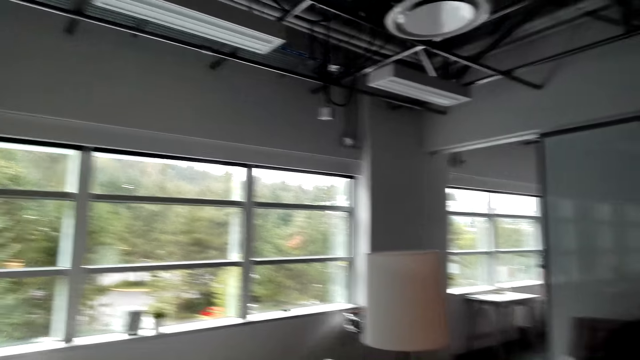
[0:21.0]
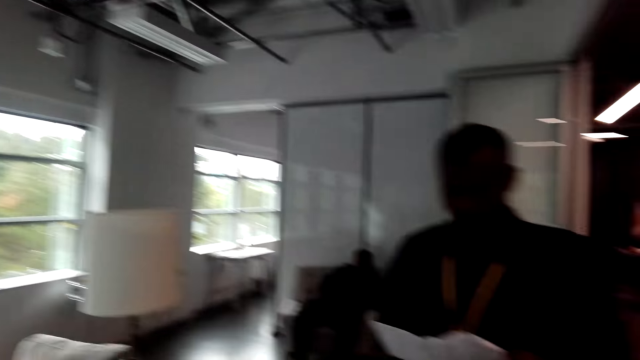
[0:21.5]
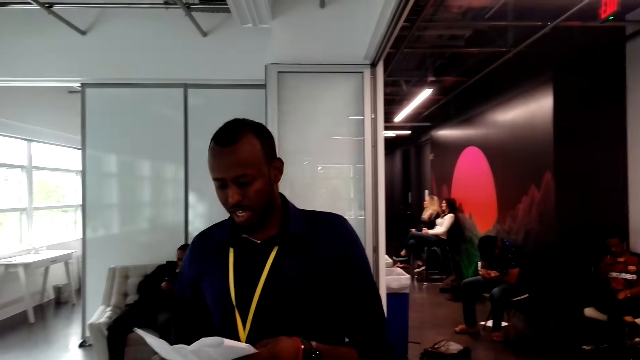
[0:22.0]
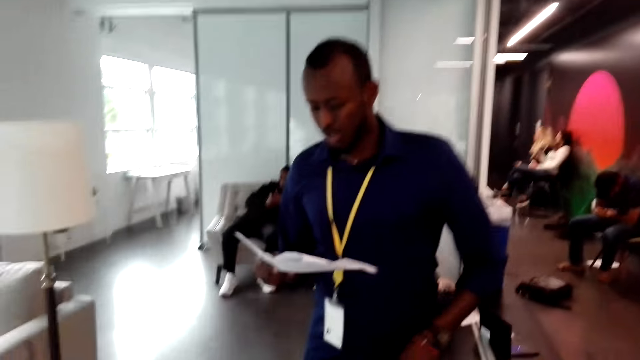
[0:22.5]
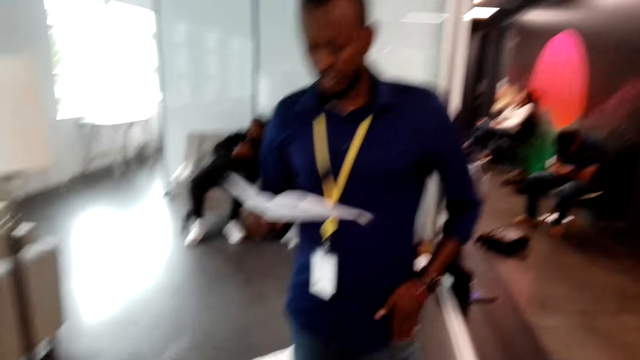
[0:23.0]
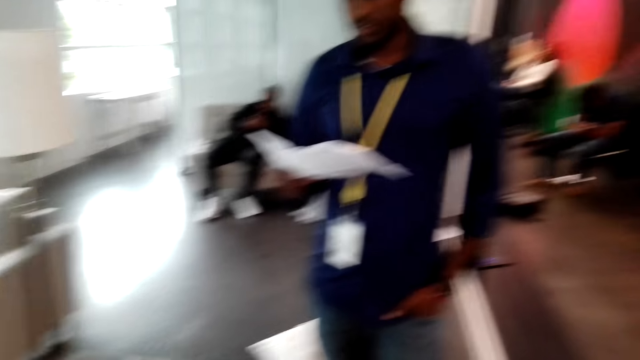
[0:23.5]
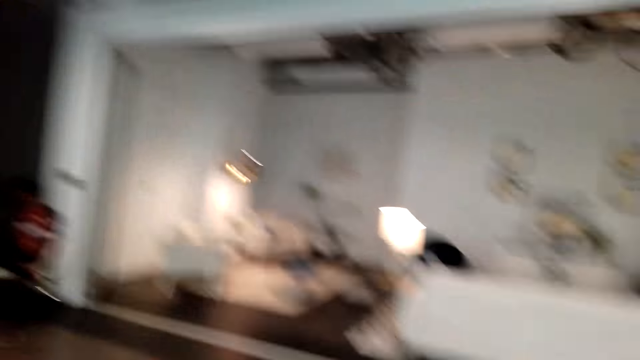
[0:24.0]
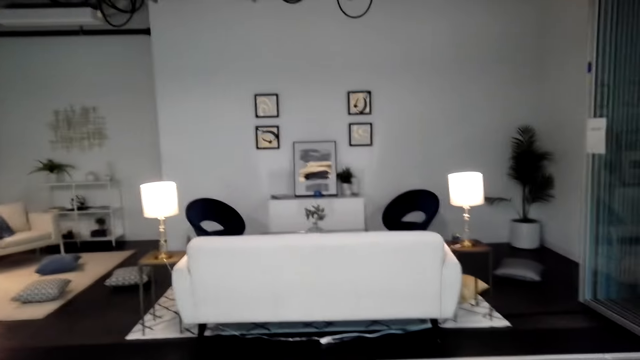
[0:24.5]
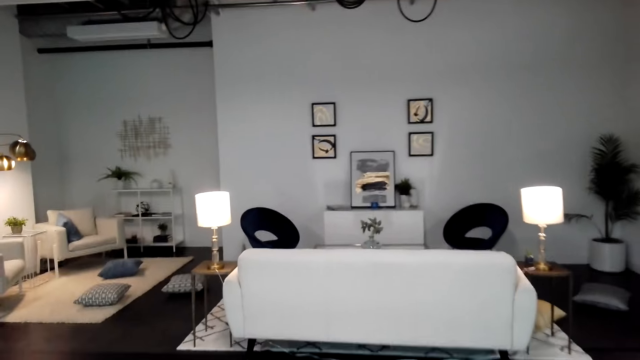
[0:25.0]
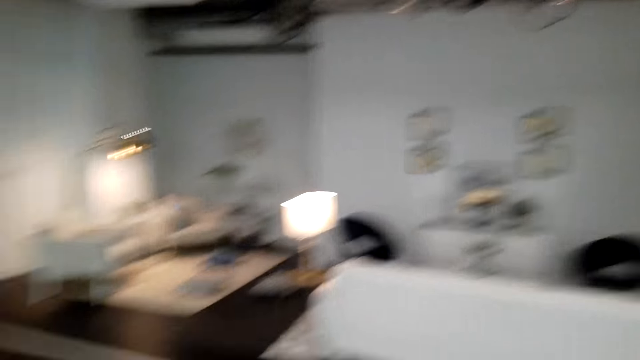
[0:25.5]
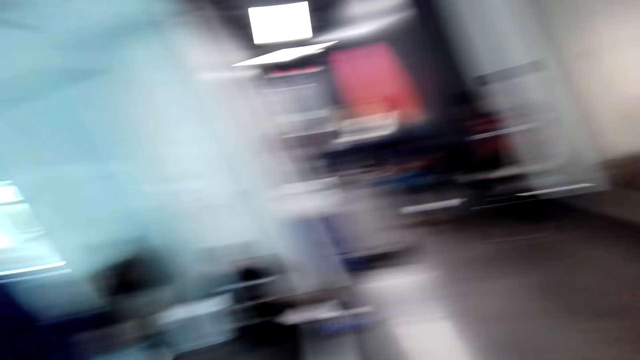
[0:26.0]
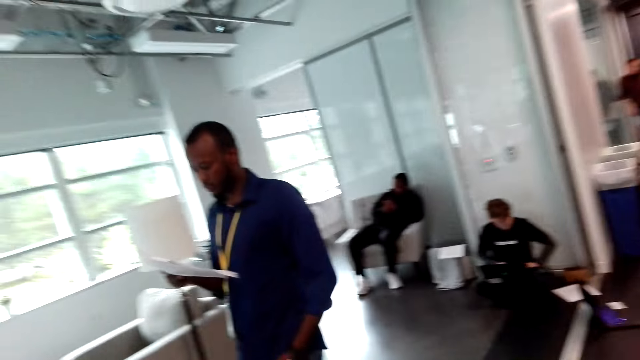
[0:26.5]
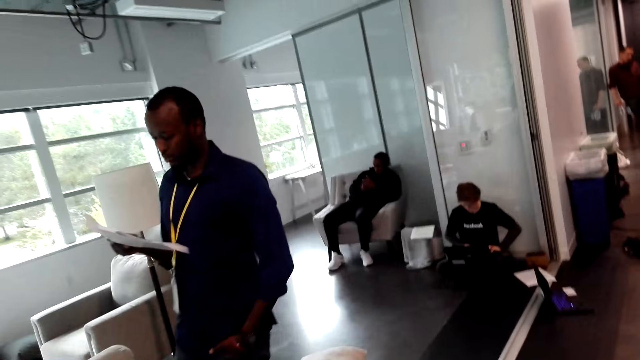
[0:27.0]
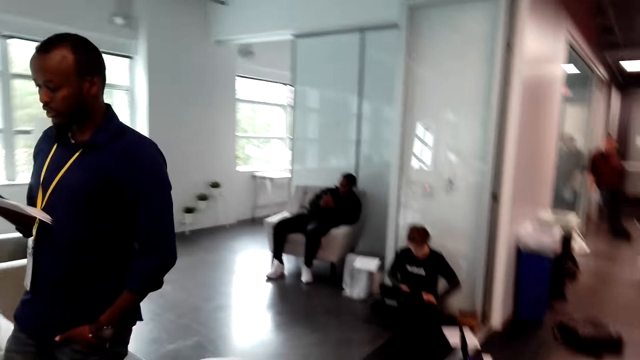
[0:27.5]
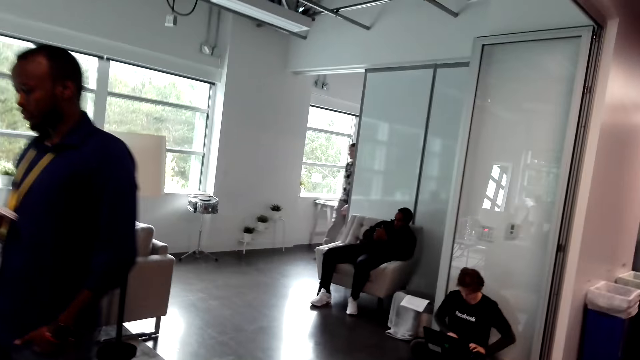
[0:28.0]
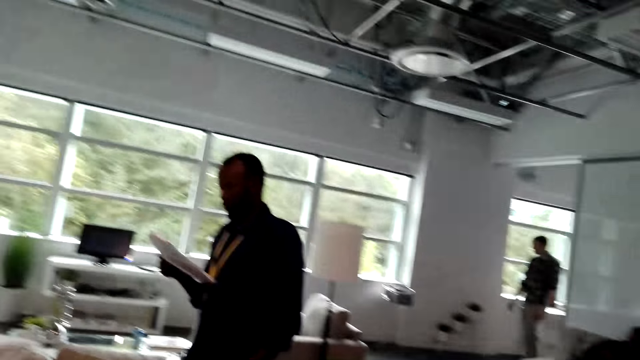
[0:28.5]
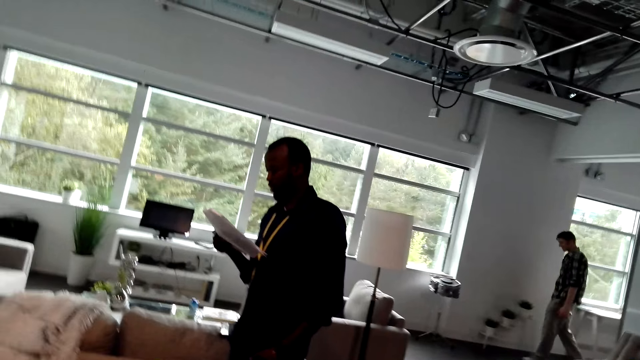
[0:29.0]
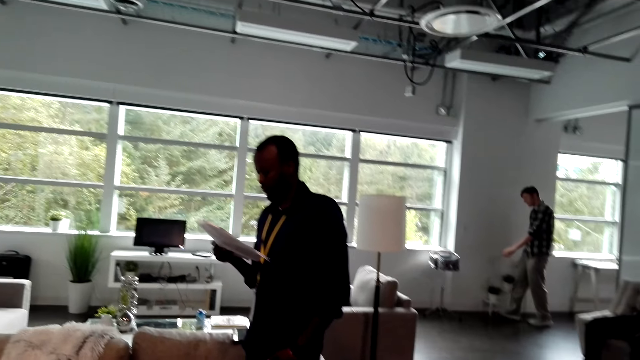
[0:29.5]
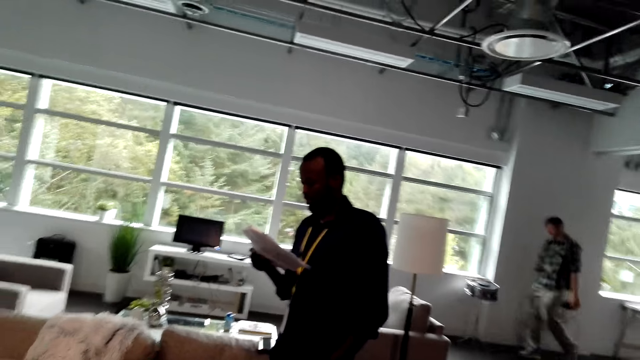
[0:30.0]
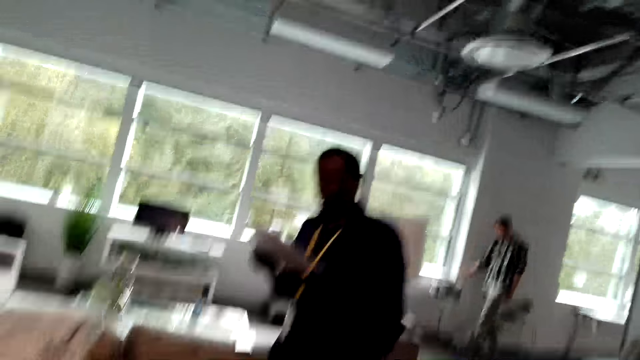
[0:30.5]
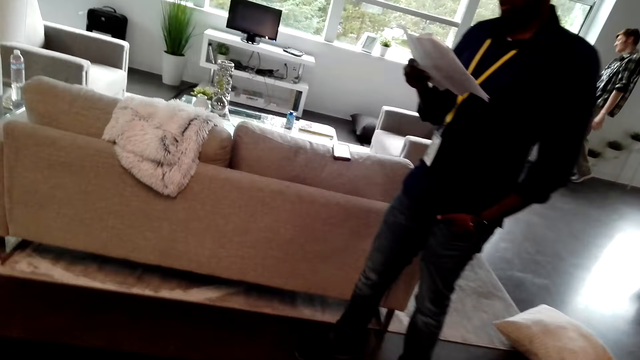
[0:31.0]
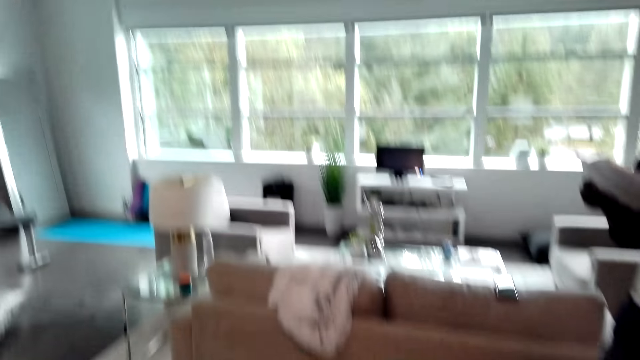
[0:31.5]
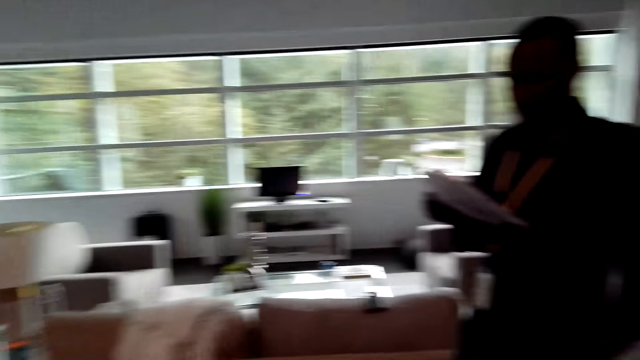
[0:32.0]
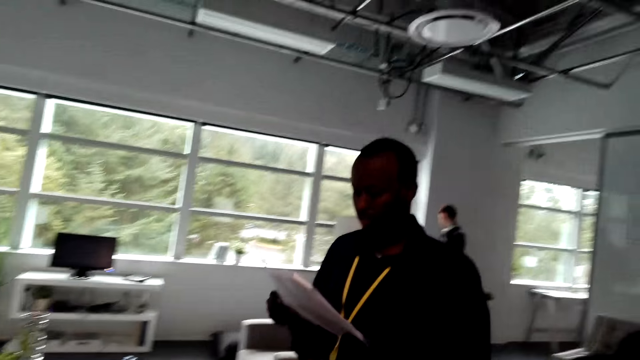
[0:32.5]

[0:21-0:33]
A man talks. The camera wearer looks around.

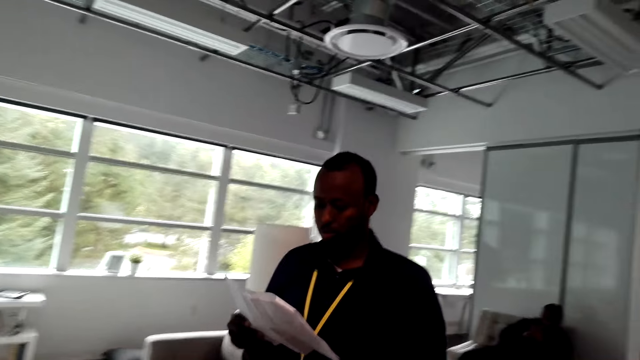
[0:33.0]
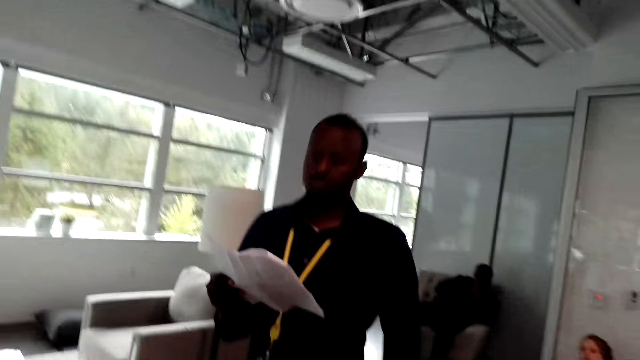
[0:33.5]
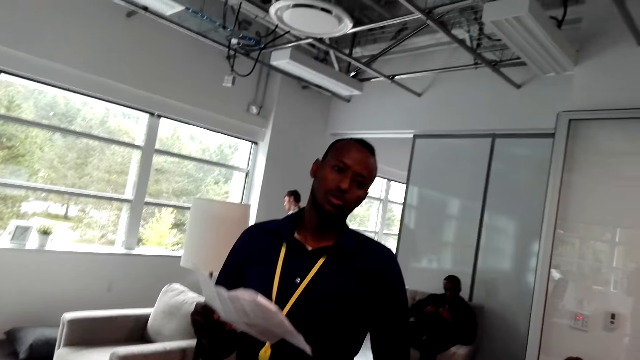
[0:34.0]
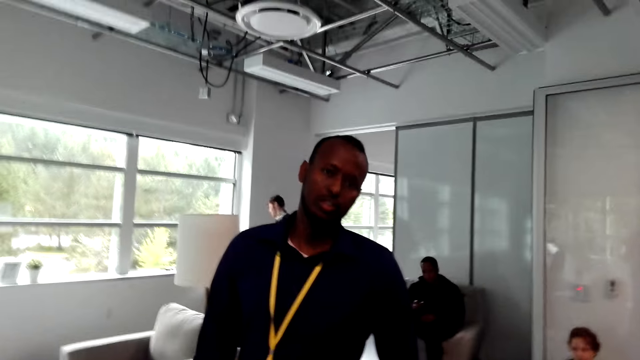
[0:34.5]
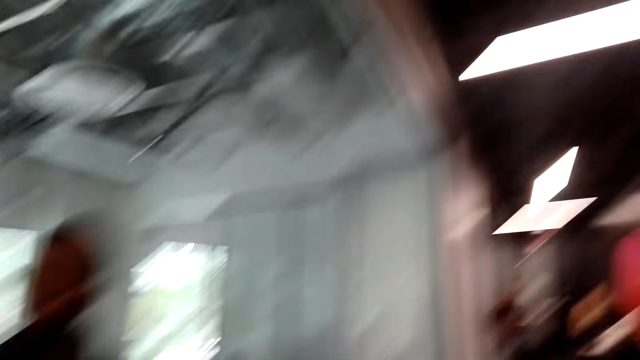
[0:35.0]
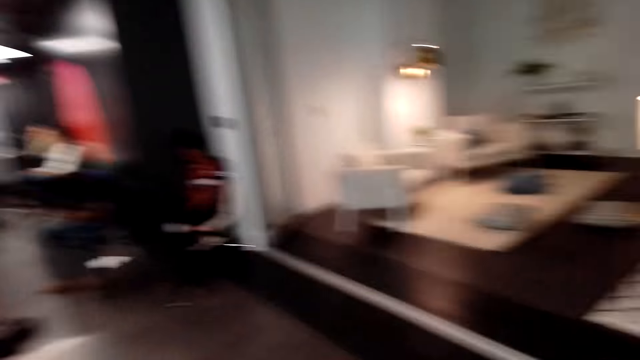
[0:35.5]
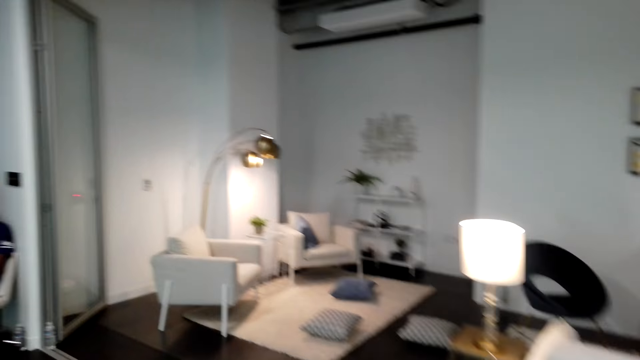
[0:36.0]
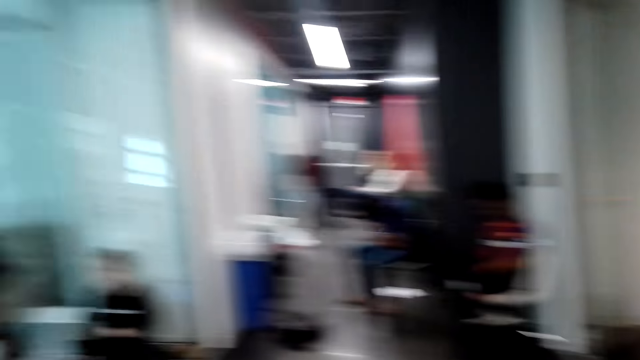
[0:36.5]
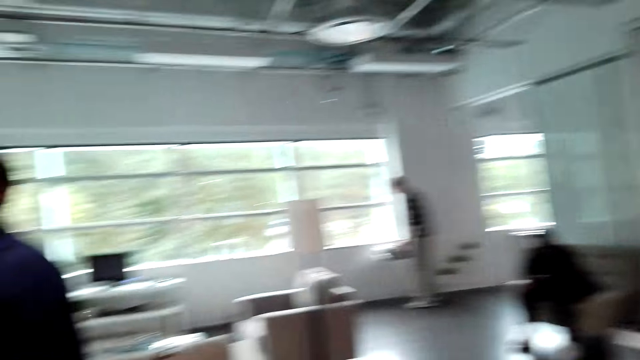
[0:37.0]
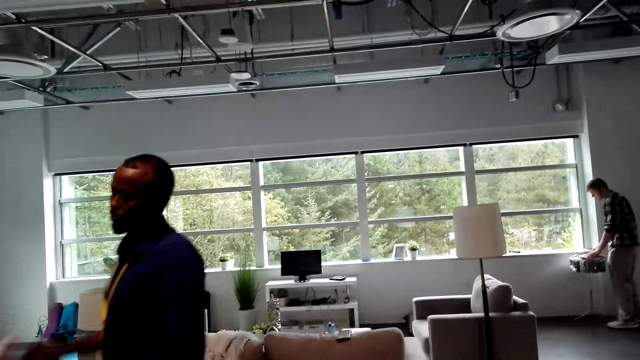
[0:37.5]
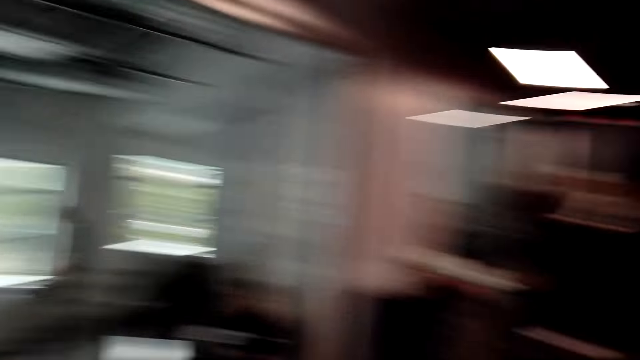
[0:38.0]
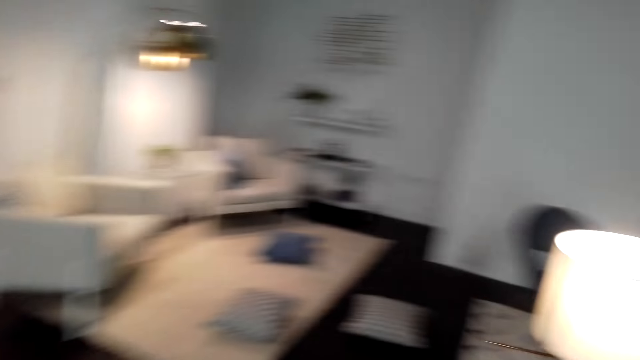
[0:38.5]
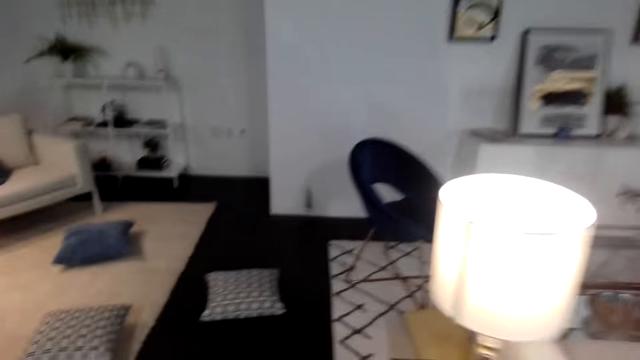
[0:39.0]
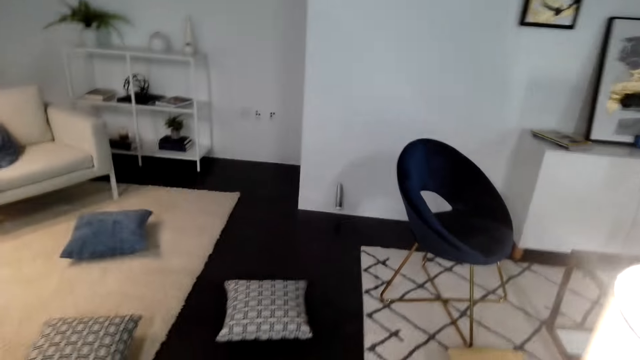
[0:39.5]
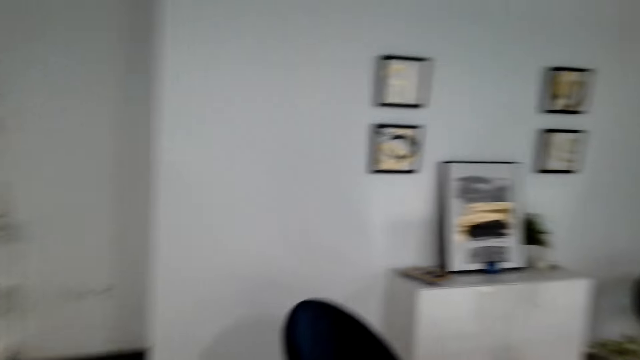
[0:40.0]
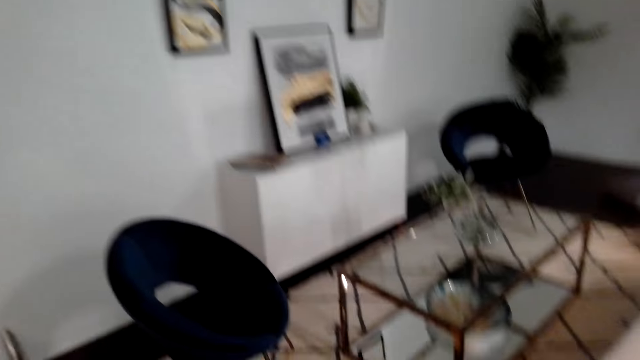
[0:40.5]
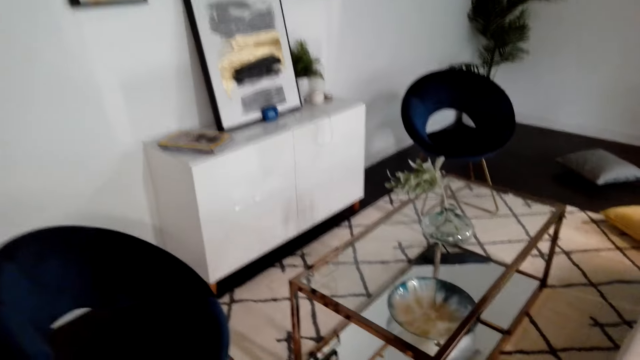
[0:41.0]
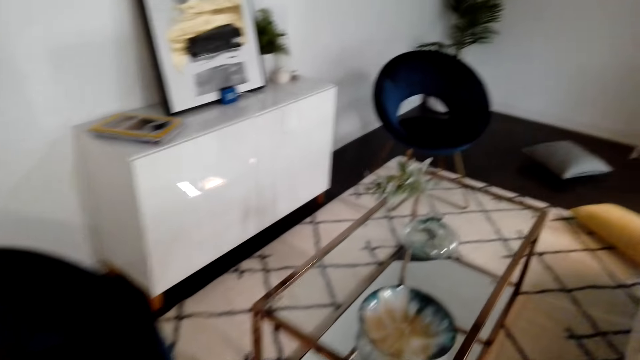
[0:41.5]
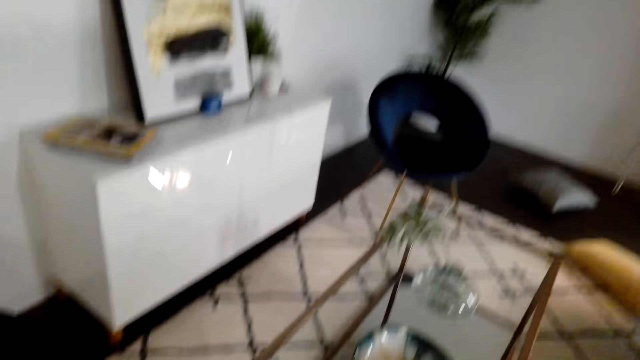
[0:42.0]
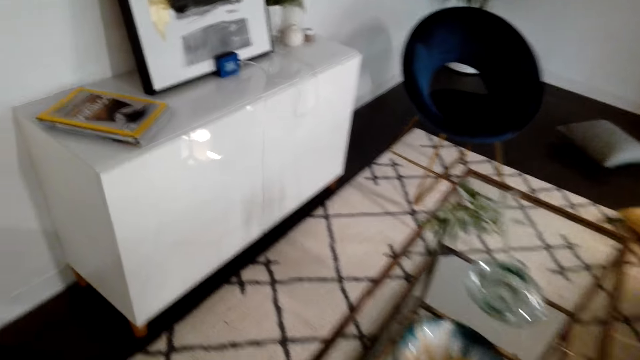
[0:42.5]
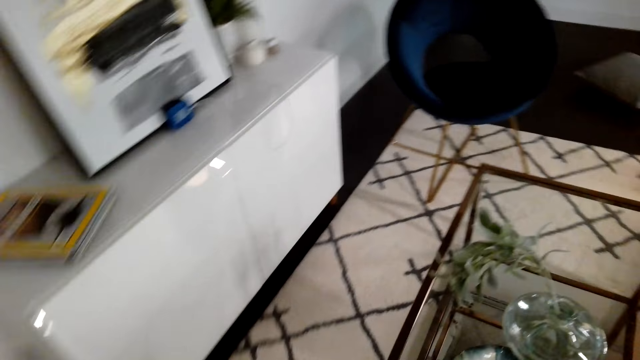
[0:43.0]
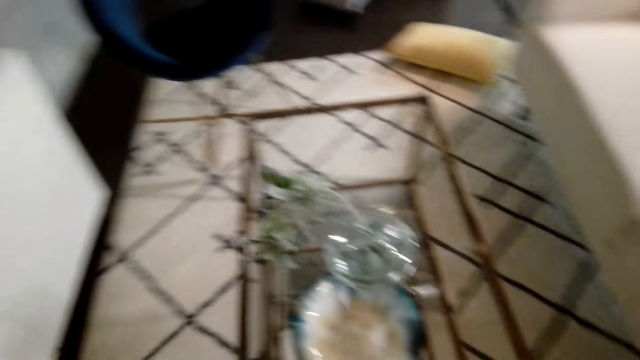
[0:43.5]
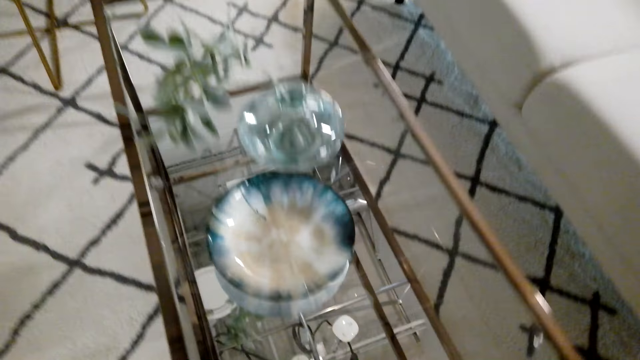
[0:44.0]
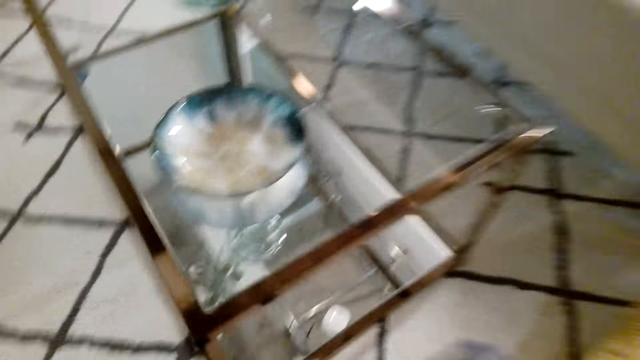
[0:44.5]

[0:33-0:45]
The camera wearer talks. They walk.
